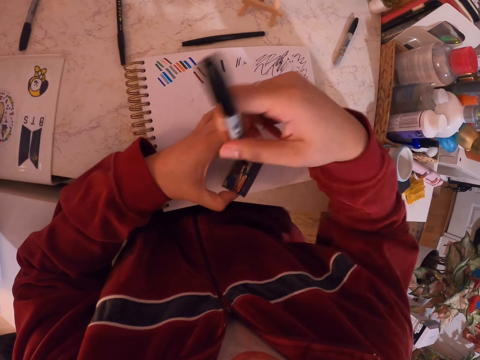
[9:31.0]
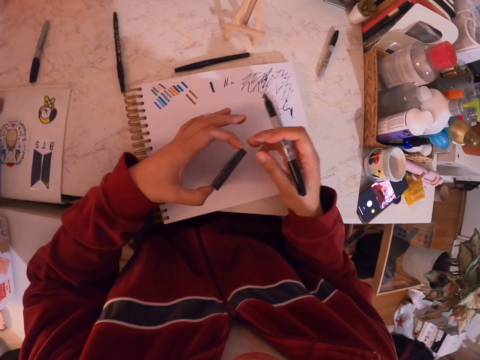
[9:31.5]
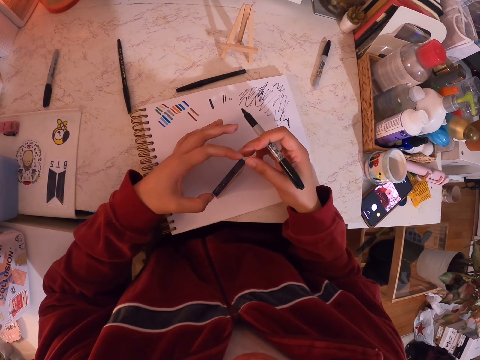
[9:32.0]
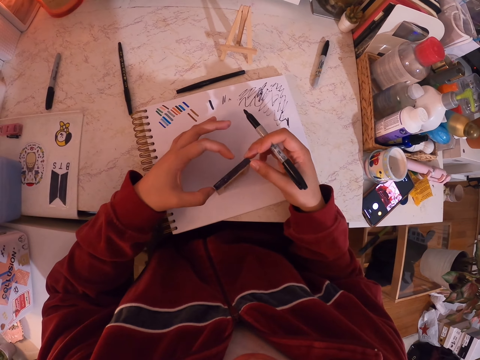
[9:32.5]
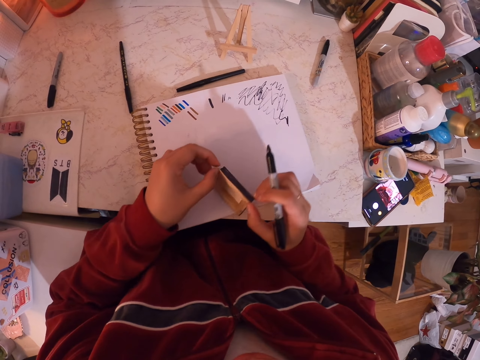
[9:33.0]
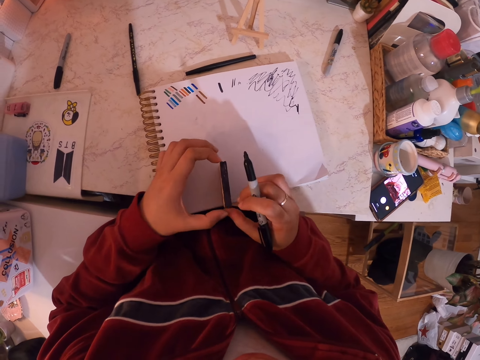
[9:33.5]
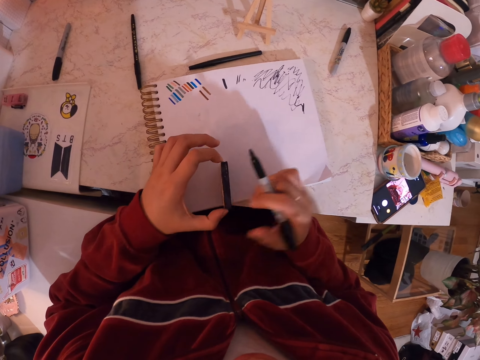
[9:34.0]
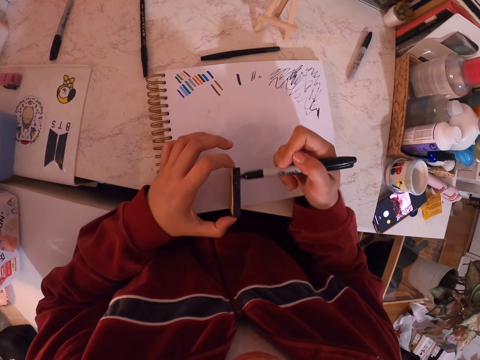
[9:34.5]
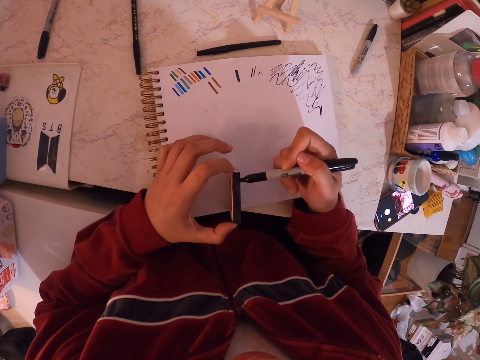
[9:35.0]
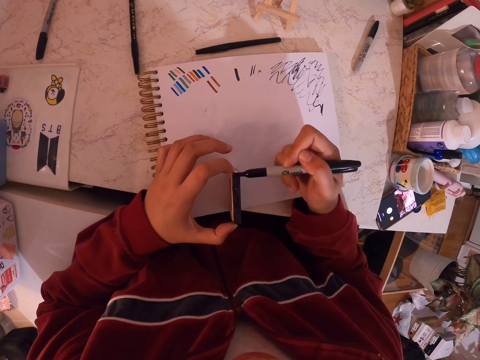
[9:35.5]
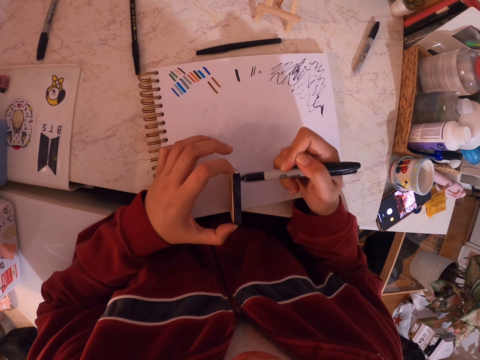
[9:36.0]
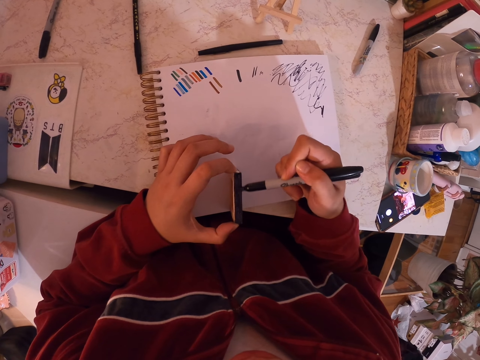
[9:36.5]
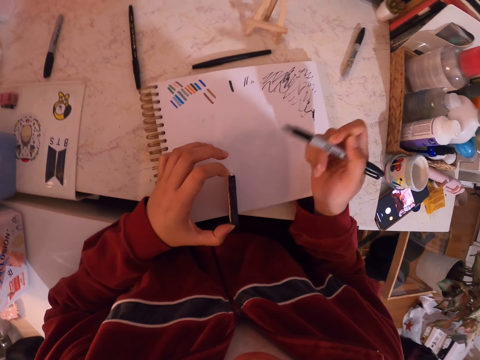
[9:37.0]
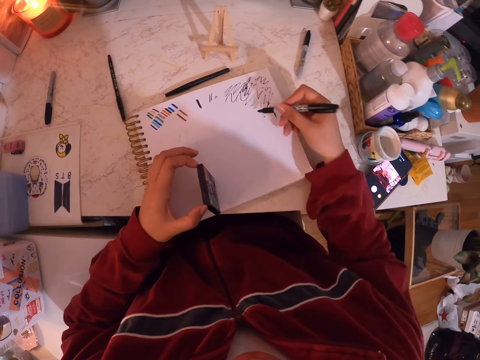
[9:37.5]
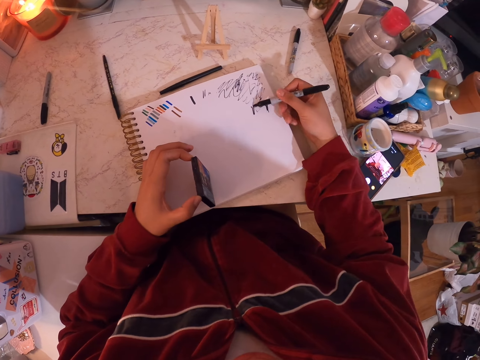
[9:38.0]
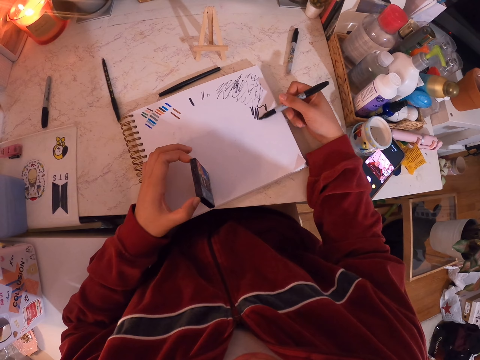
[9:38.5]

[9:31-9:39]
The camera wearer holds something. They turn the art. They paint the art with a painting pen. They write down on the paper.

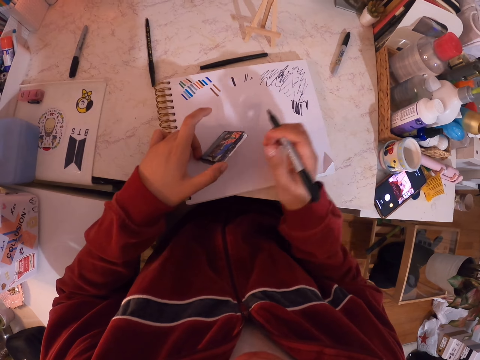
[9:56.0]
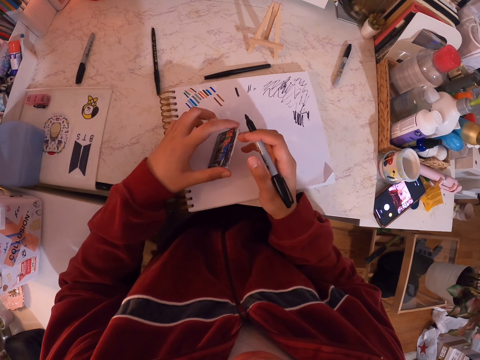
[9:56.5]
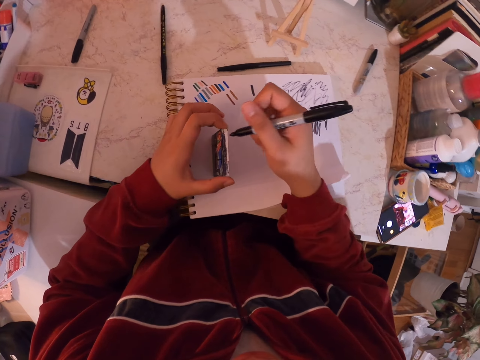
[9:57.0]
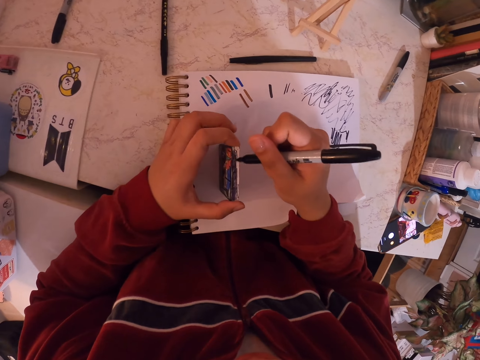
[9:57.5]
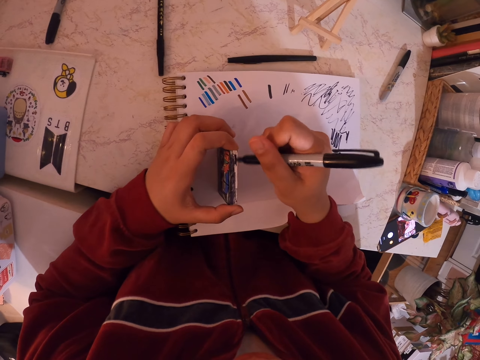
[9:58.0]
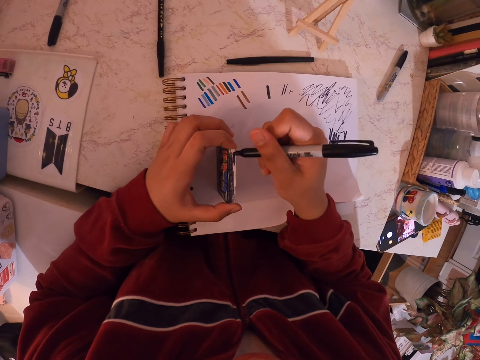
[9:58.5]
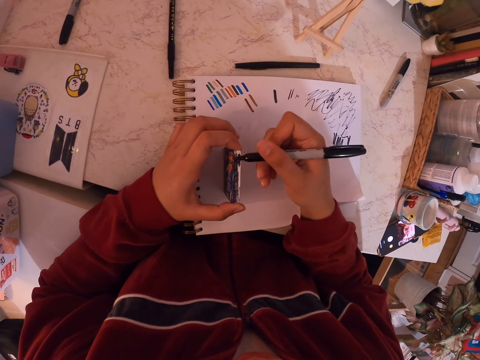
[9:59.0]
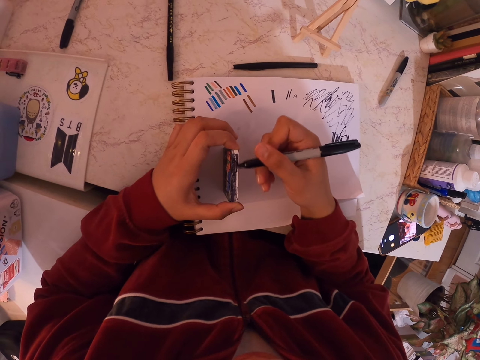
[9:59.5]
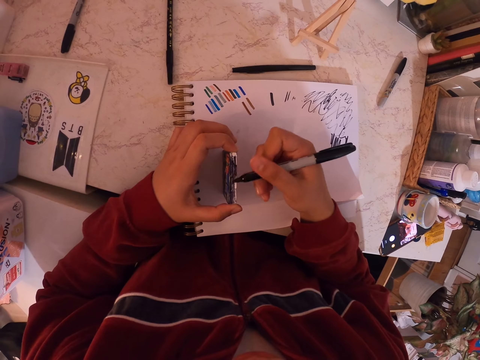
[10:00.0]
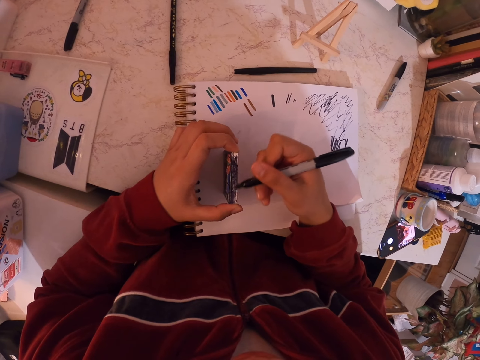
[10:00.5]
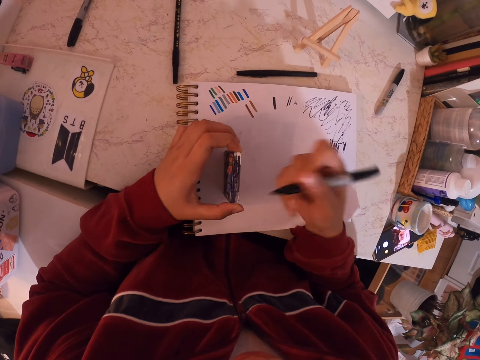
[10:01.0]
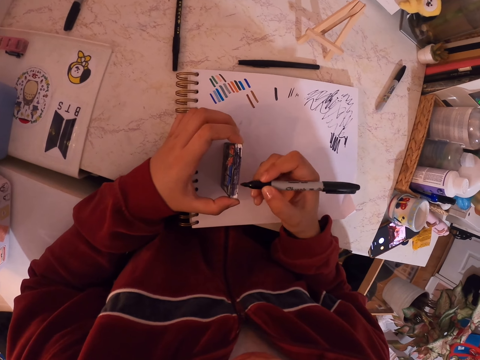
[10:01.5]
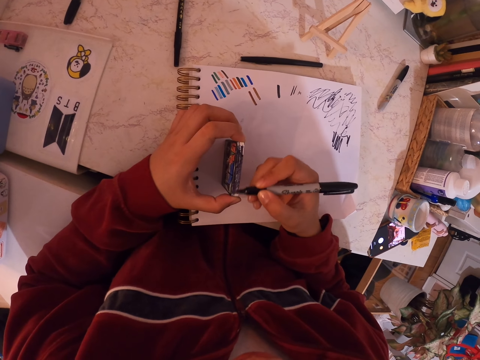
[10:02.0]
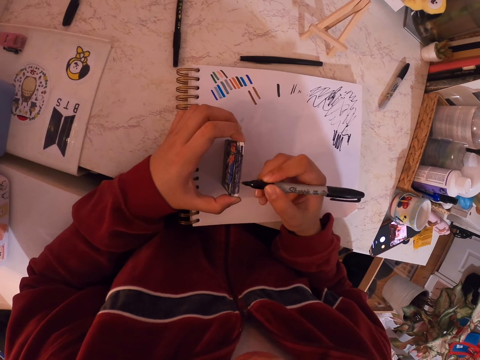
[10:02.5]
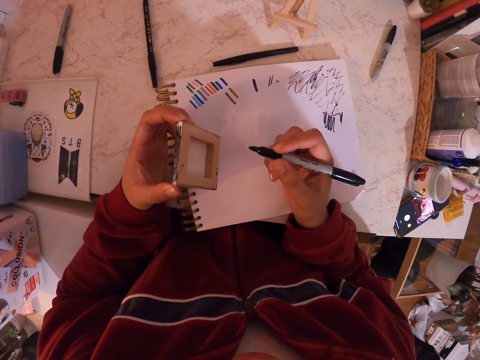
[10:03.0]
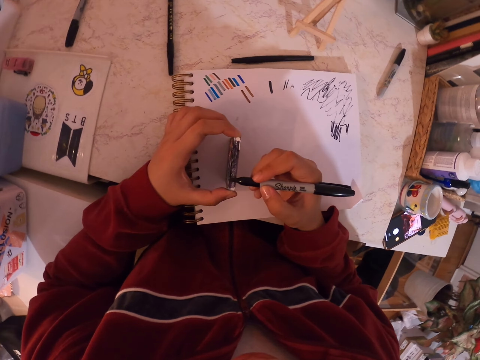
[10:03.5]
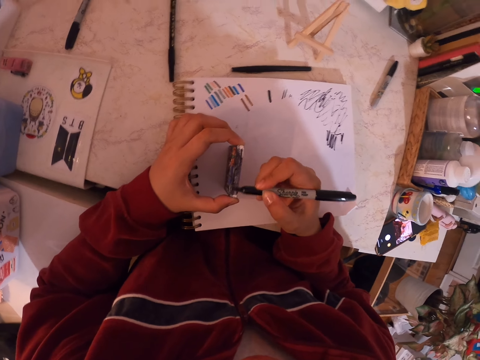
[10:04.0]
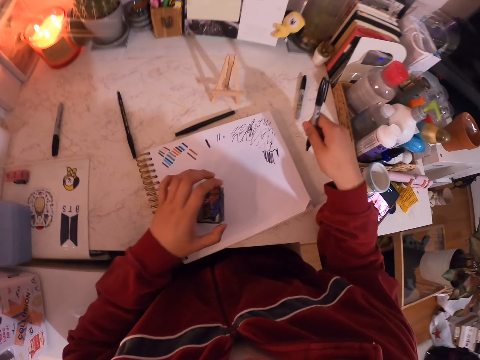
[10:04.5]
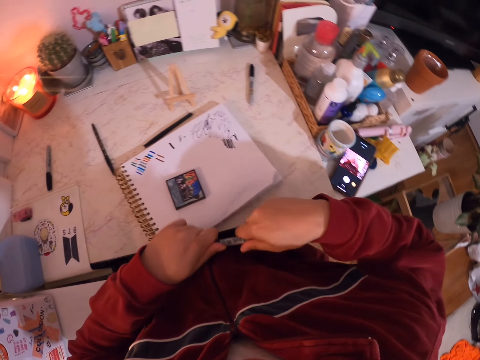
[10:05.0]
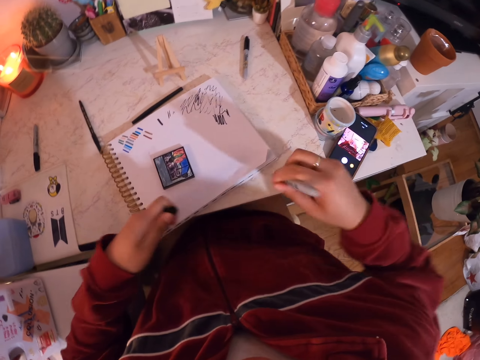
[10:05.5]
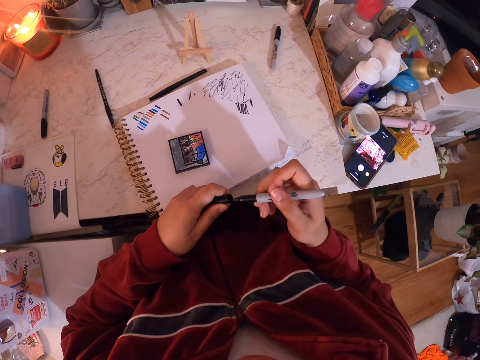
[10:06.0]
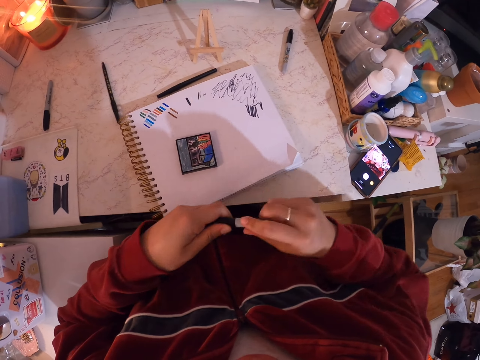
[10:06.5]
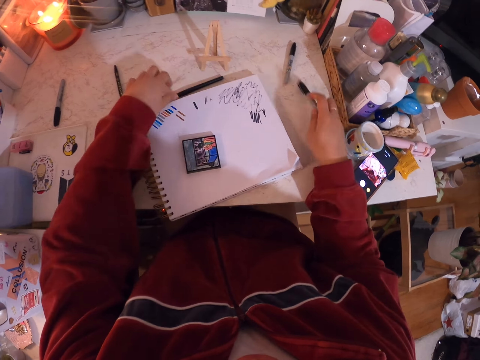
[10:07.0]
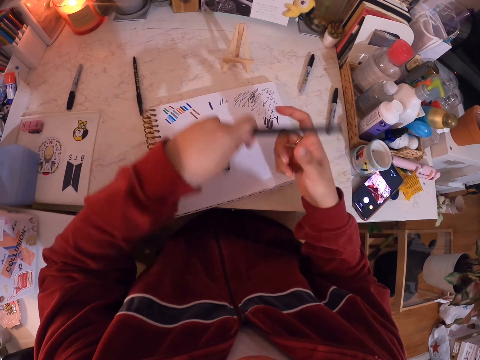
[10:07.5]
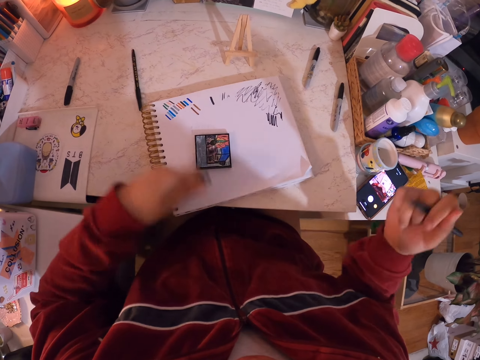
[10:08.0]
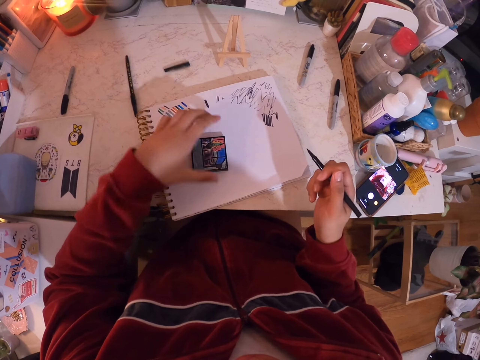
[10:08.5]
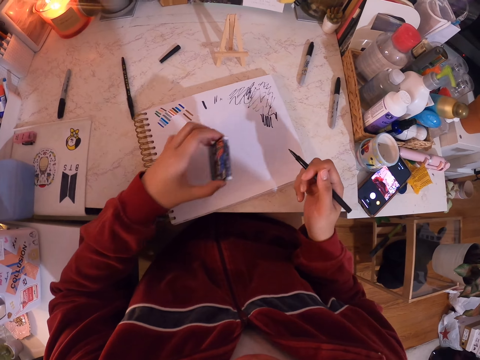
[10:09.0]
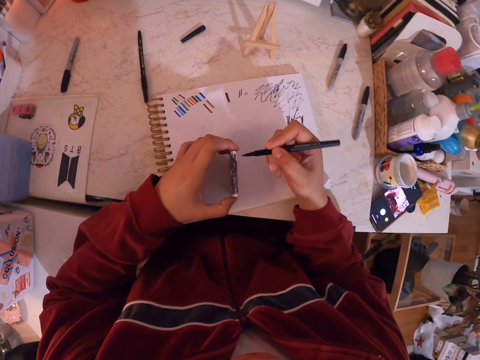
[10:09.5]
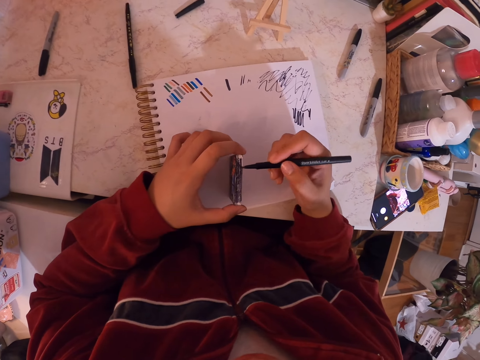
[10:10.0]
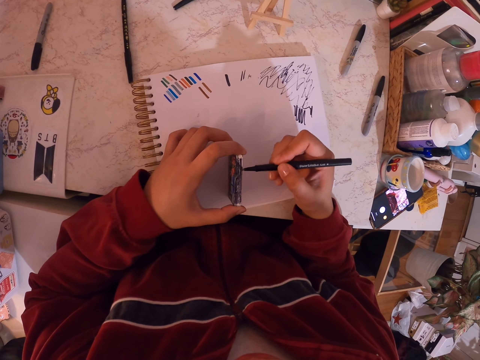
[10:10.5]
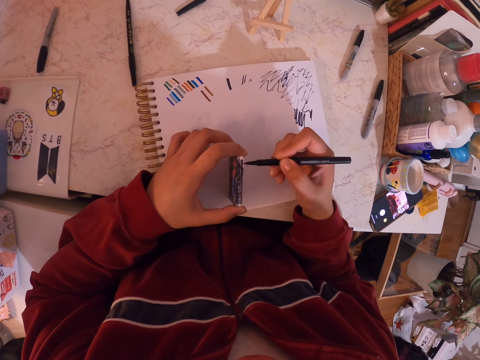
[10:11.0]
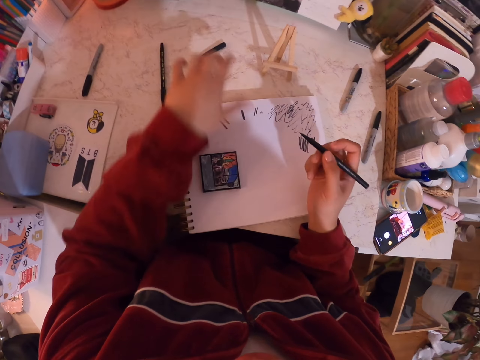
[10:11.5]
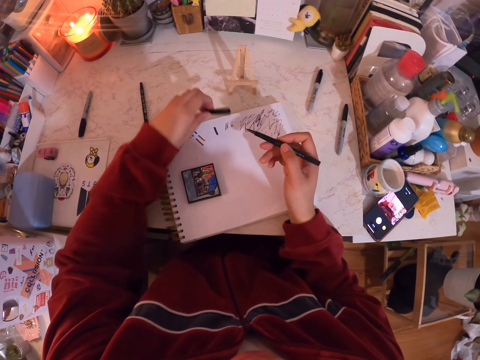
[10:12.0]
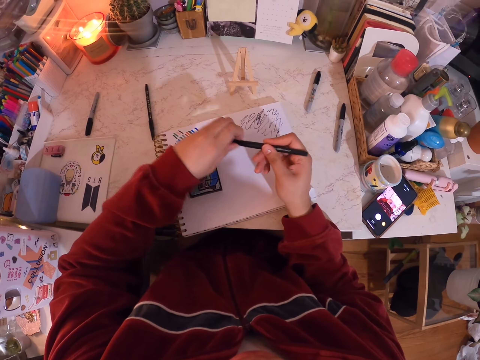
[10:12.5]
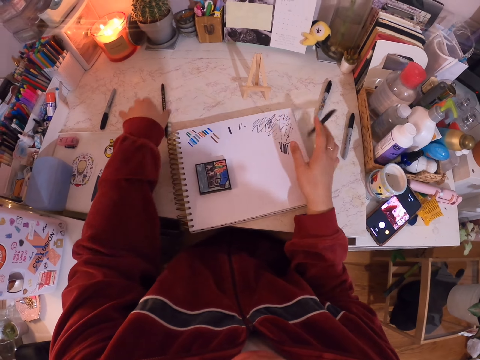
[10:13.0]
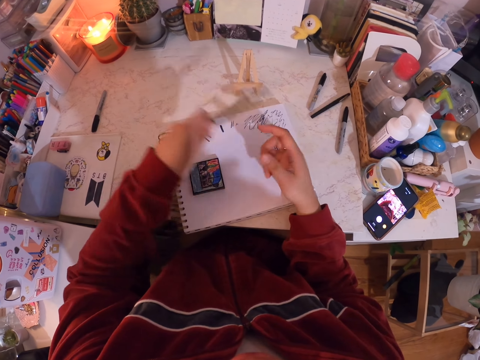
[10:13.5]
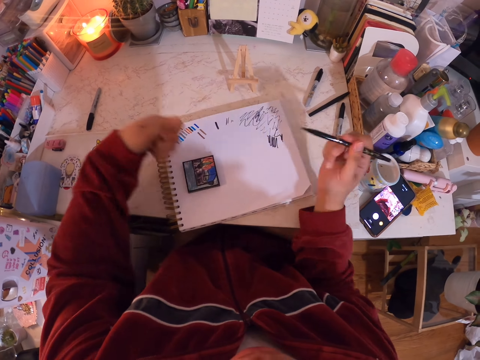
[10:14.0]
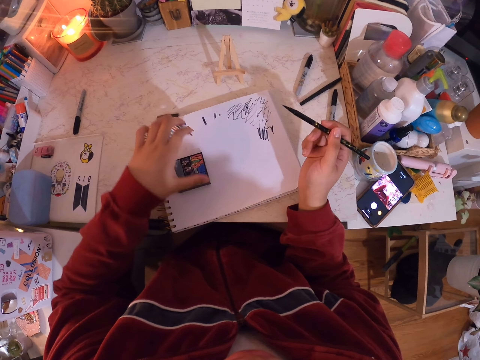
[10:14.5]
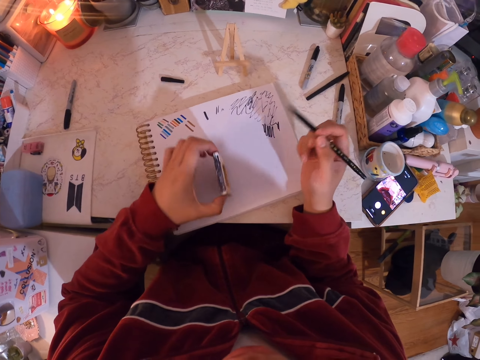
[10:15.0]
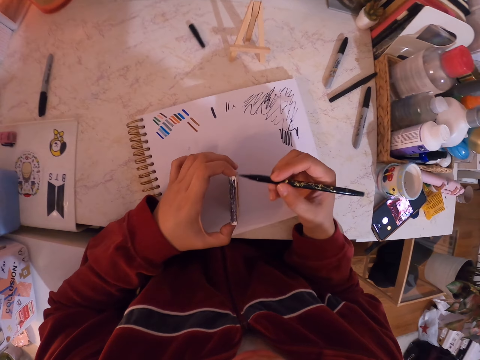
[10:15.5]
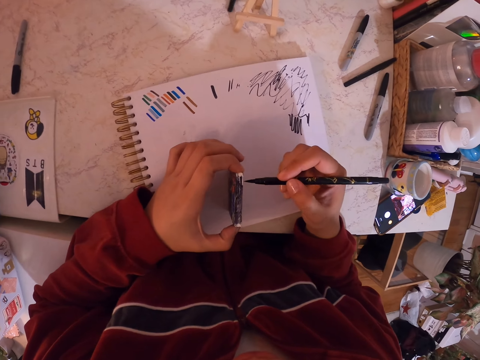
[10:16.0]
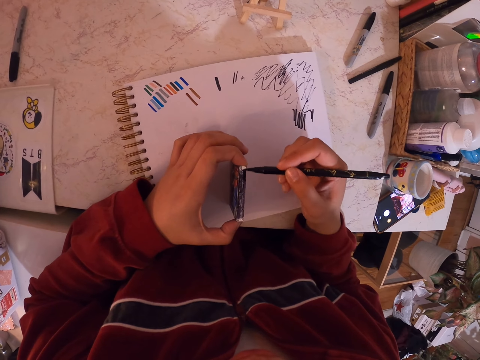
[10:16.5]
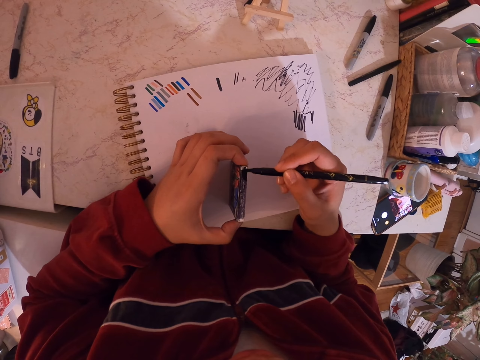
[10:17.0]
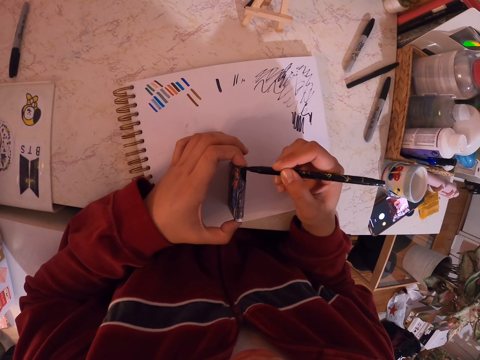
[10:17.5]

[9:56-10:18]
The camera wearer holds the art. They turn something. They paint the art with the painting pen. They close the painting pen with a lid, and place the painting pen on the table. They pick up another painting pen. They open the lid. They place the lid on the table. They pick up the painting art. They paint the painting art with the painting pen. They close the painting pen with the lid, and place the painting pen on the table. They pick up another painting pen. They pick up the painting art. They paint the painting art with the painting pen.
